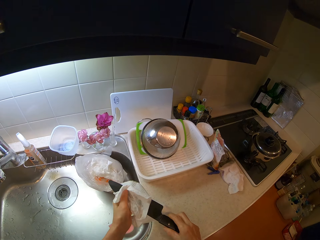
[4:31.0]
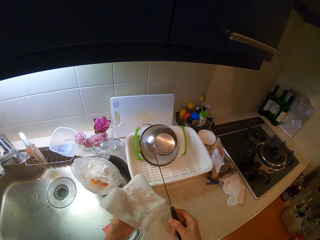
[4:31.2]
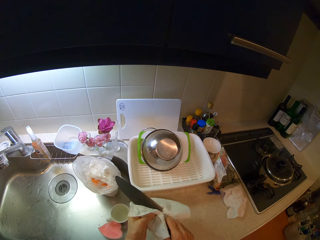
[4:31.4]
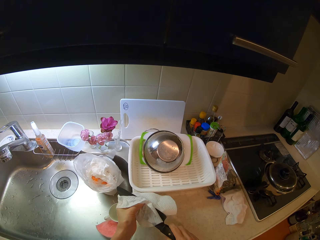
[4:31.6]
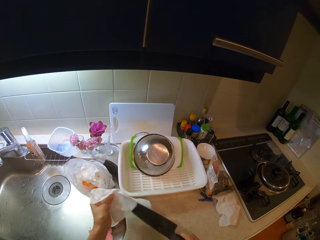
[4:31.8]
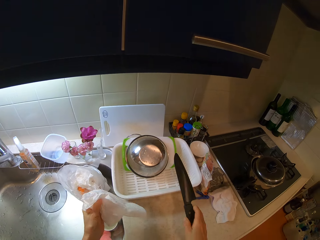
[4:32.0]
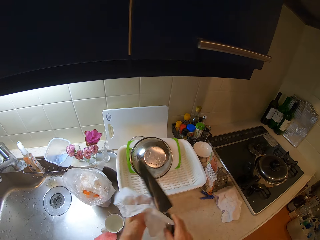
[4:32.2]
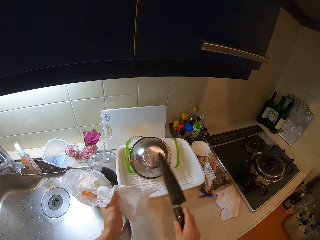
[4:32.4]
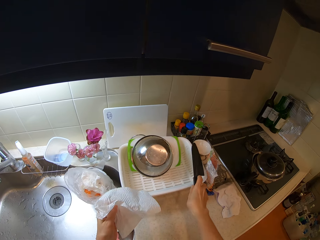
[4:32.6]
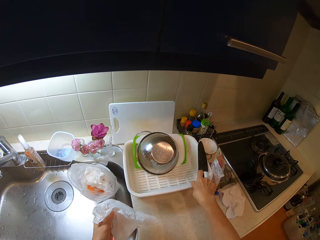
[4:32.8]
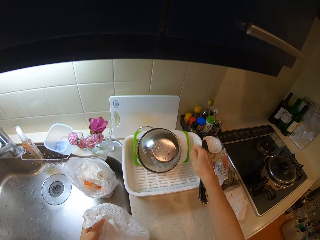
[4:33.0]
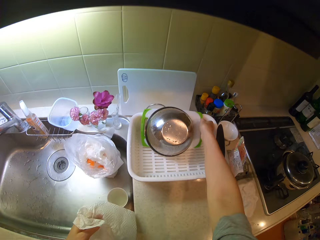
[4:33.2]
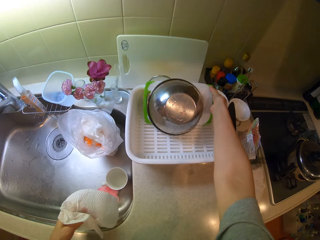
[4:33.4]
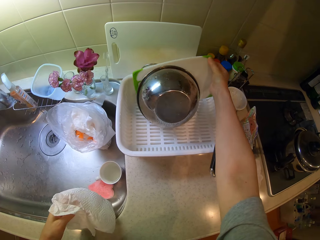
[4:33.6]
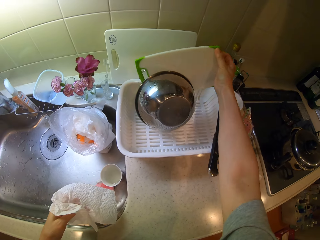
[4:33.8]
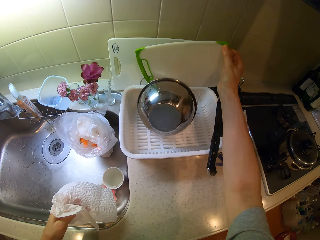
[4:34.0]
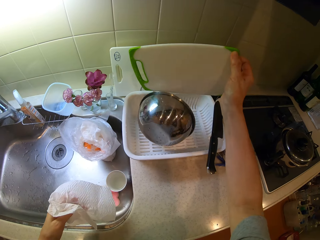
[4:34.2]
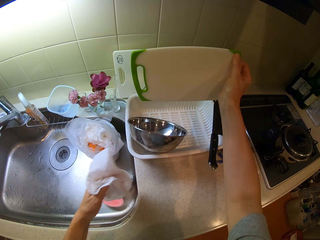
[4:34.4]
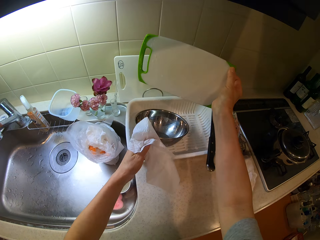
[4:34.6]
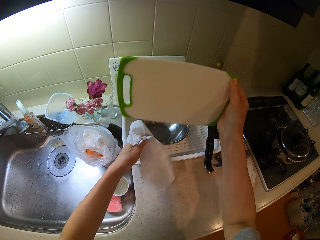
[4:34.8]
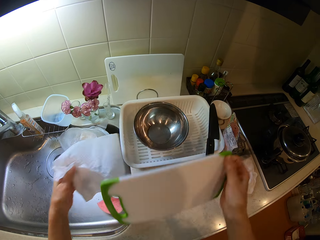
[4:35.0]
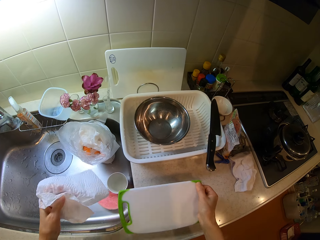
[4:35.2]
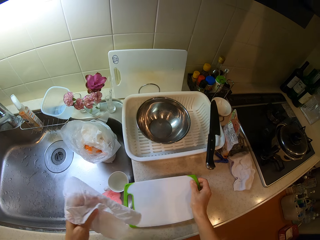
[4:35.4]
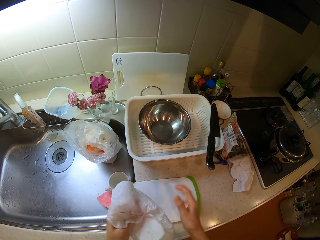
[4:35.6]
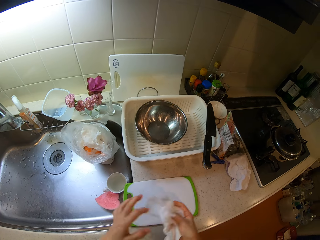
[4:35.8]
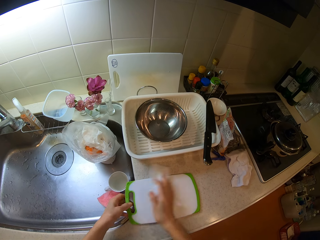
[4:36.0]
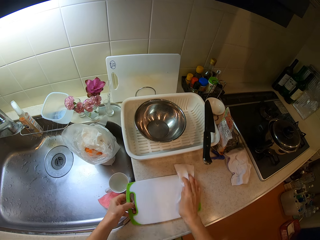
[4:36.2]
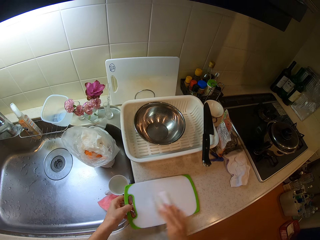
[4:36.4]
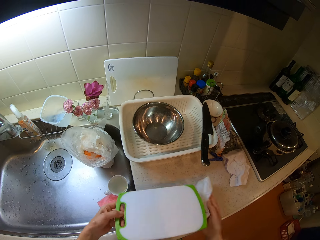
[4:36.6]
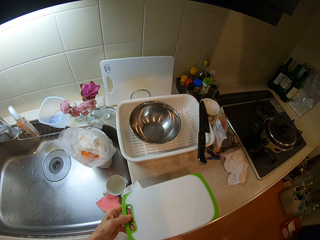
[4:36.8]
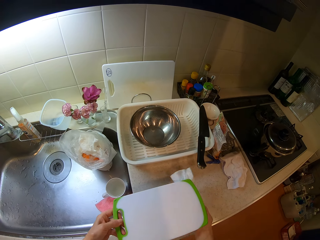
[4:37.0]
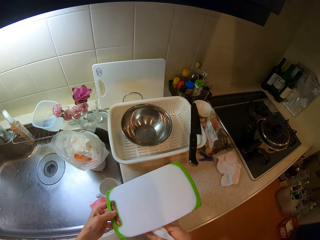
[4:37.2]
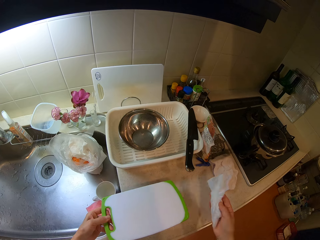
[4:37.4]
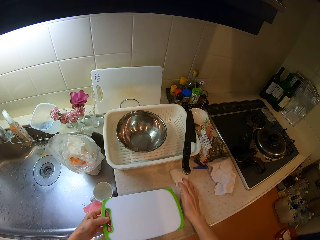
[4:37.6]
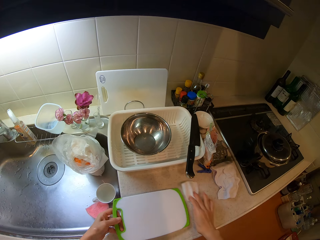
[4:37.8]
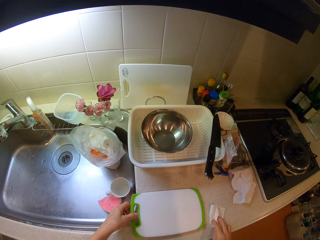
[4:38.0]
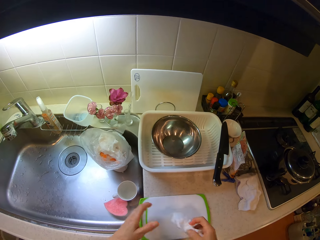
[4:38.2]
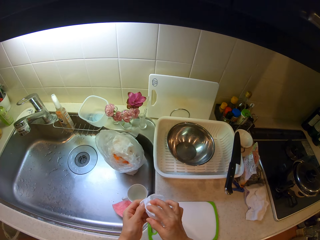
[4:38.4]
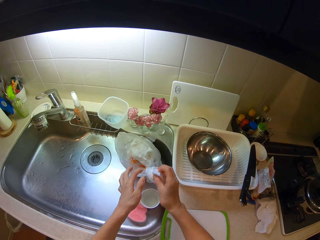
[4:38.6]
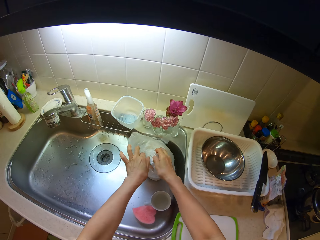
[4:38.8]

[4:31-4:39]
The camera wearer drops the knife on the rack on the cabinet. He picks the tray or cutting board in the cabinet with his right hand. He touches the bowl in the rack with his left hand. He drops the tray on the cabinet and wipes the tray on the cabinet with a tissue. He holds the tissue paper with the other hand. He lifts the cutting board. He wipes the cabinet with the tissue. He wipes the cutting board. He puts down the cutting board.

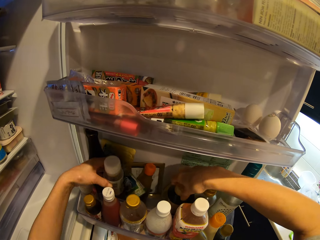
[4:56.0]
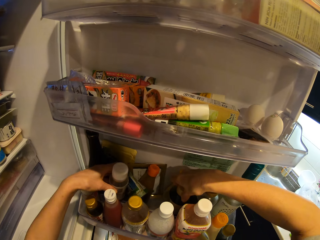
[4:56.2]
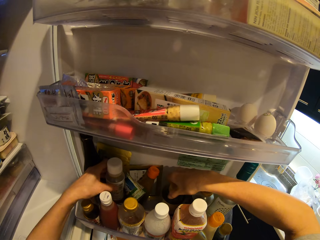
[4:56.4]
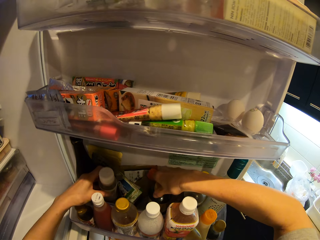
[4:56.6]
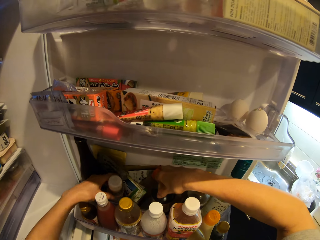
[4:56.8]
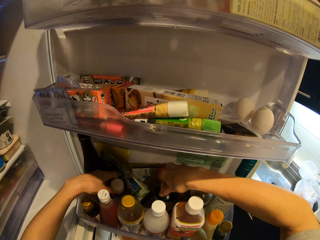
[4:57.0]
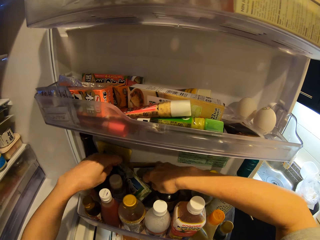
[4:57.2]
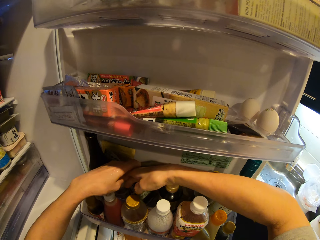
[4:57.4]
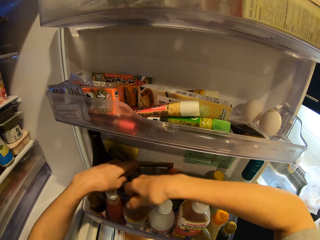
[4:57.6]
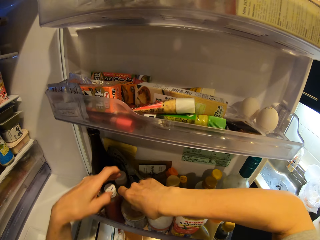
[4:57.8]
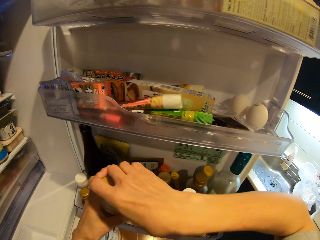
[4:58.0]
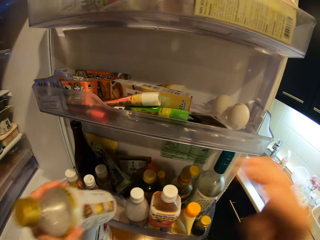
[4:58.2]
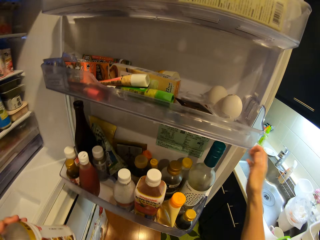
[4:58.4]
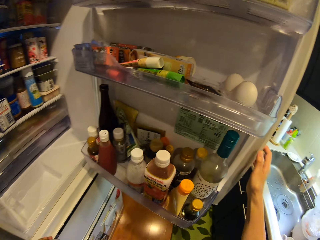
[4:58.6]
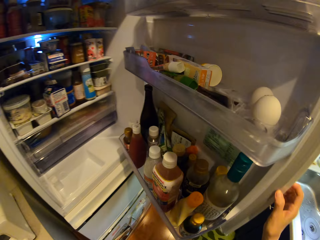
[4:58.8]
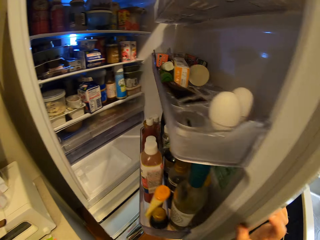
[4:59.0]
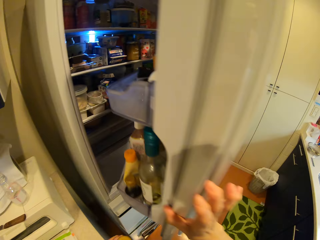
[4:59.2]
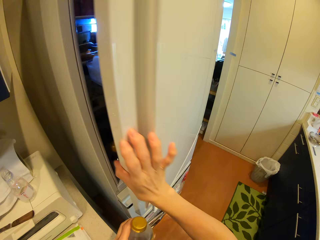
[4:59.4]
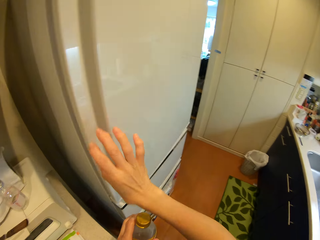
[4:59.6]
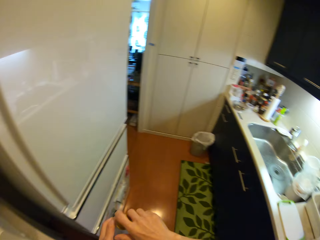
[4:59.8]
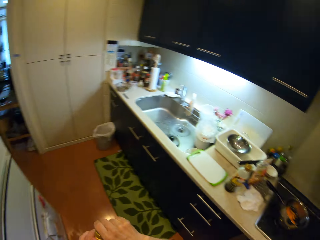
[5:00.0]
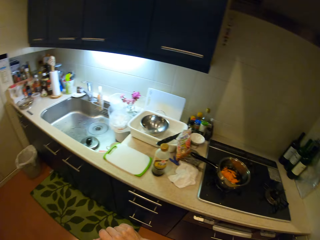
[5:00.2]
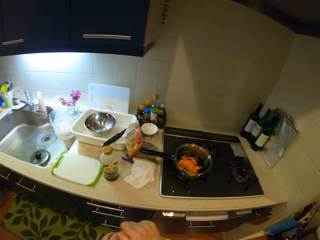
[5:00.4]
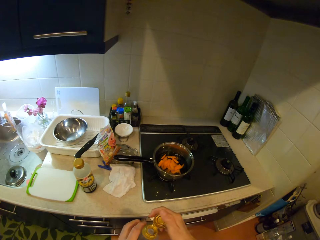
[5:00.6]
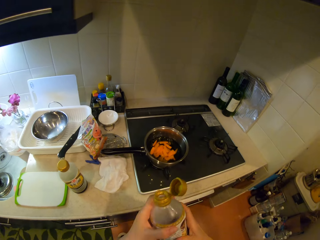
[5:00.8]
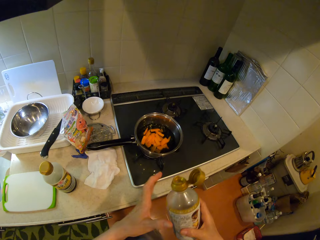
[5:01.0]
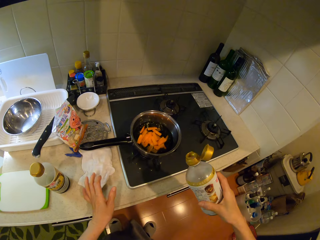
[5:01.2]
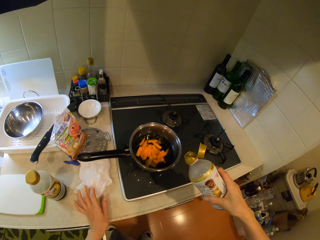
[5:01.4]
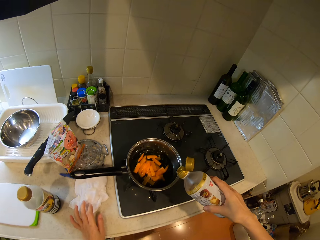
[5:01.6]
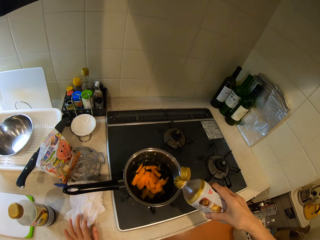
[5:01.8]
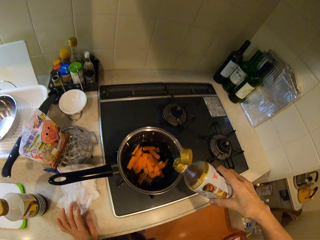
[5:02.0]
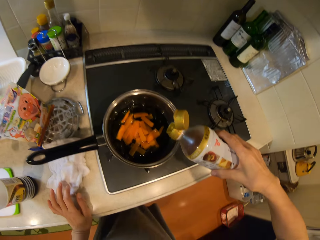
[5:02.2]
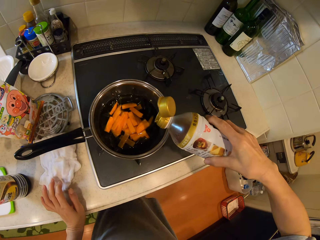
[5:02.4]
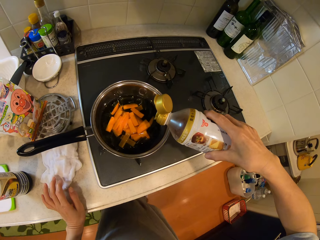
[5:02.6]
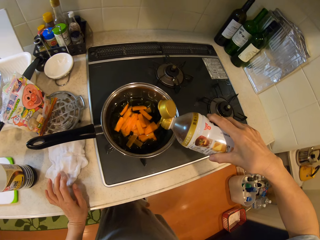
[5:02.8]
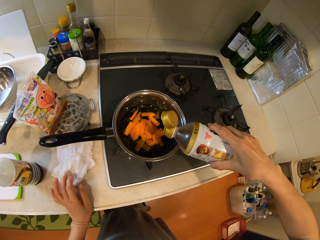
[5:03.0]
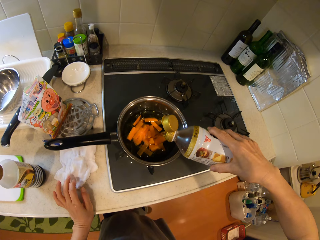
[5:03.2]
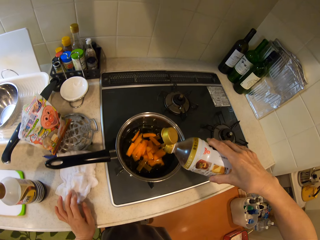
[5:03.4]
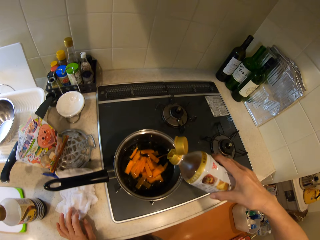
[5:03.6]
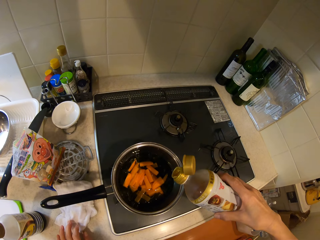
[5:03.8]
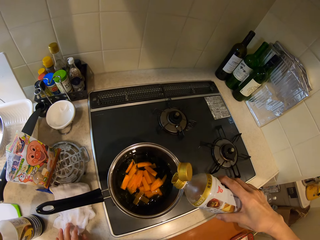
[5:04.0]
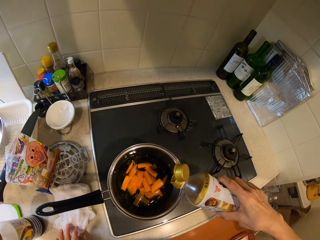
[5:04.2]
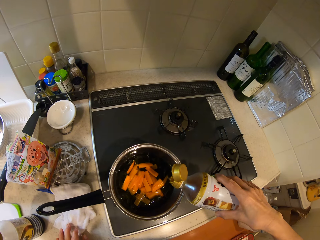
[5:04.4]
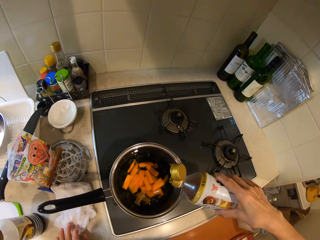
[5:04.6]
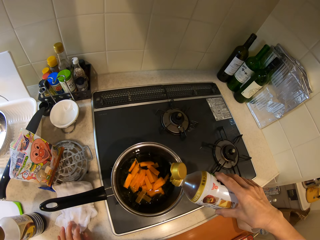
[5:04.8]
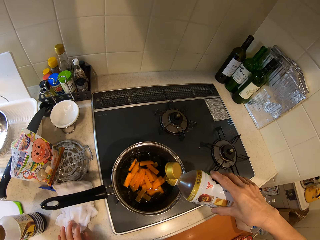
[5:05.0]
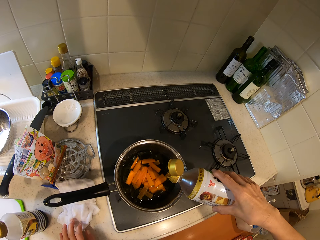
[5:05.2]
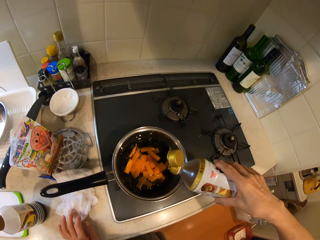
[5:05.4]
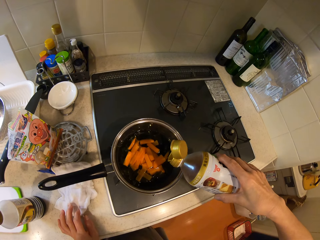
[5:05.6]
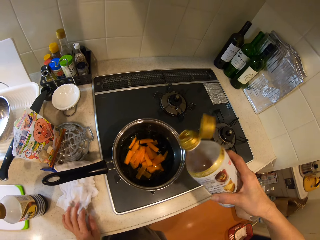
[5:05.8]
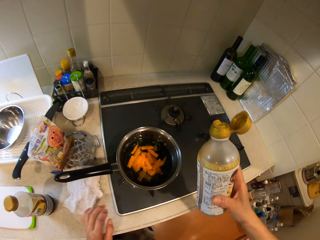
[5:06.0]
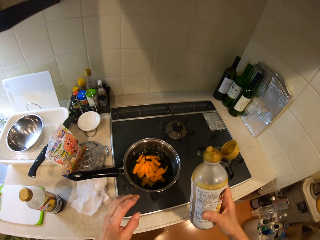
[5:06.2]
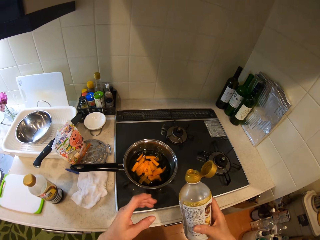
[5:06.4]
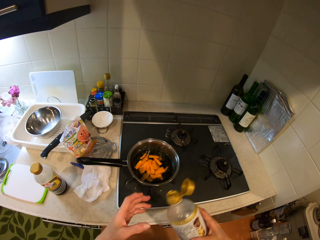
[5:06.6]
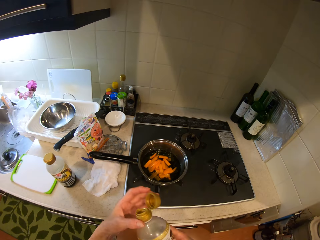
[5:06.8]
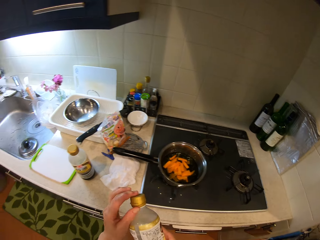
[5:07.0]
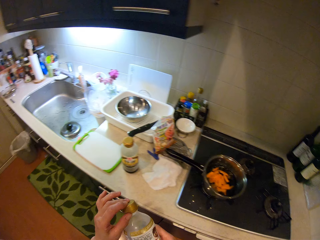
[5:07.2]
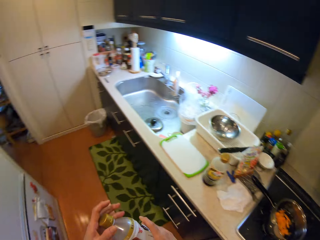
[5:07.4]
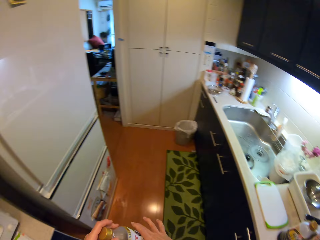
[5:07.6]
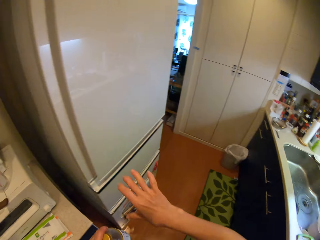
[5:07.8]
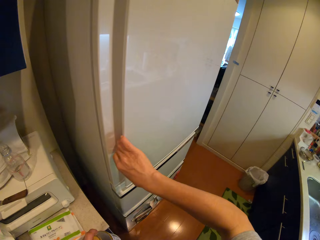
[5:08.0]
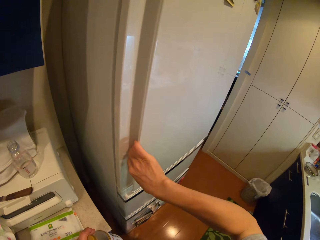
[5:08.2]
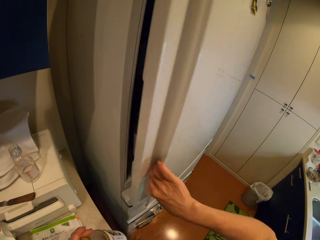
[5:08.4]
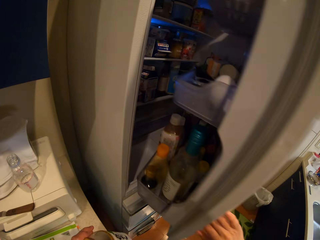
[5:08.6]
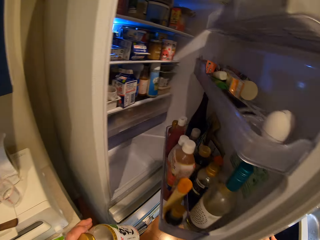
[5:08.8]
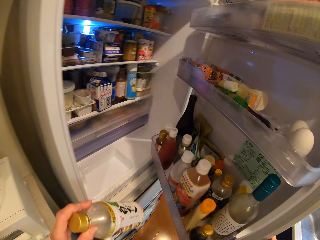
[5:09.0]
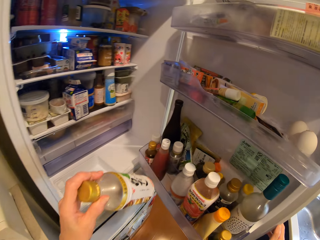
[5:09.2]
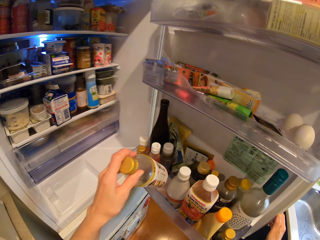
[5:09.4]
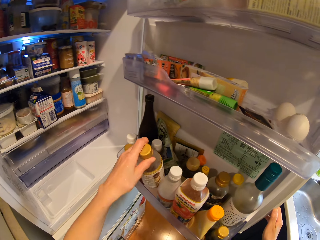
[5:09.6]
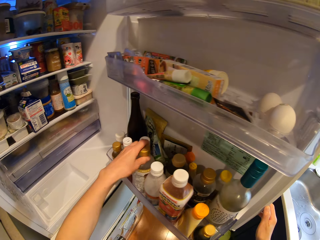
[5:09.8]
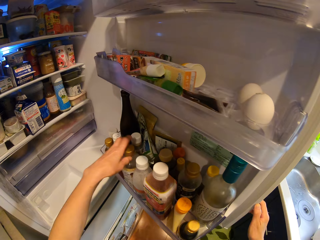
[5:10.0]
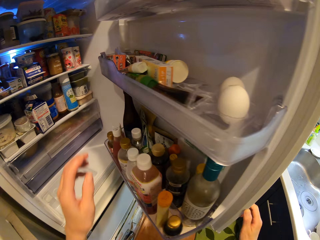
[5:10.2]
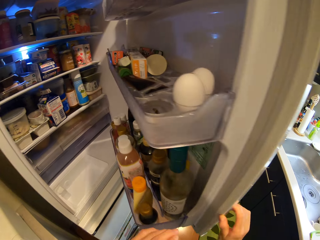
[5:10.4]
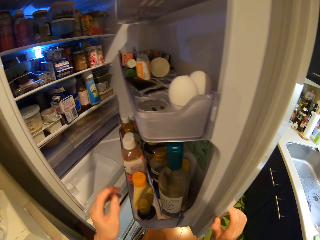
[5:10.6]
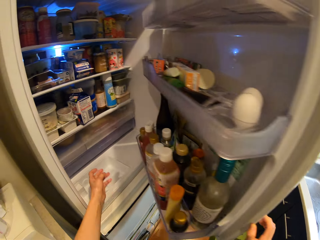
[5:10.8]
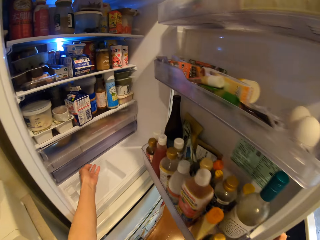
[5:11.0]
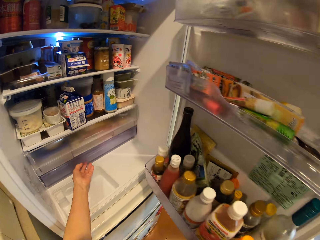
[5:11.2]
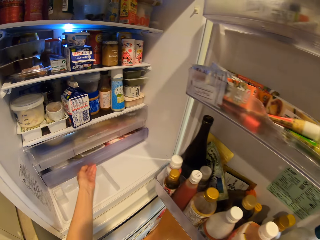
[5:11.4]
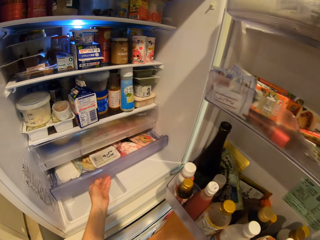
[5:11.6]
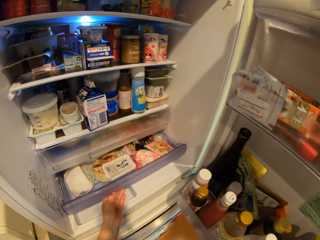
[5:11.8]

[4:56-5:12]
The camera wearer puts a bottle in a fridge rack. They remove a bottle from the fridge, switch the bottle to the other hand, and close the bottle. They shut the fridge. They open the bottle lid. They put a hand on a kitchen table. They pour the oil into the frypan on the gas cooker. They cover the bottle with the lid. They open the fridge. They open the bottle. They put the bottle in the fridge rack.
